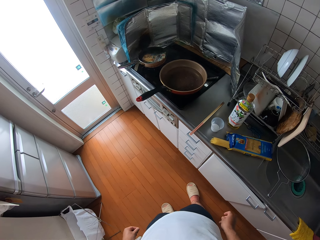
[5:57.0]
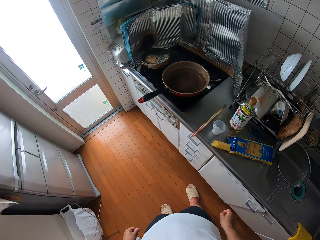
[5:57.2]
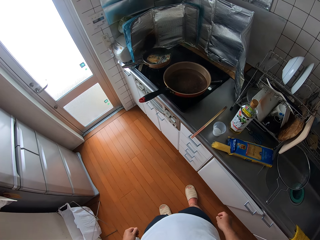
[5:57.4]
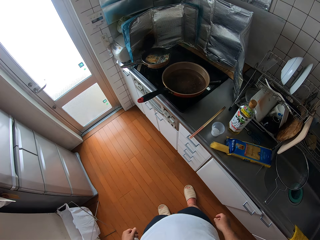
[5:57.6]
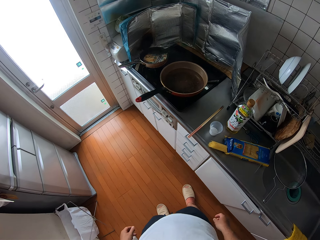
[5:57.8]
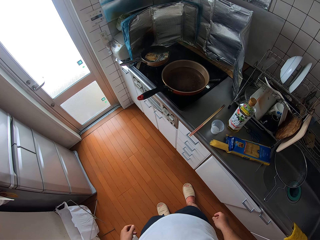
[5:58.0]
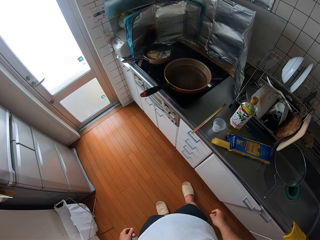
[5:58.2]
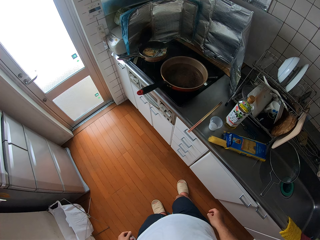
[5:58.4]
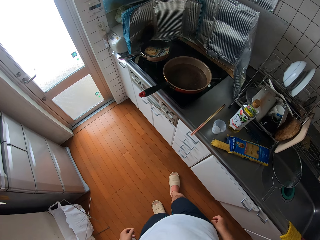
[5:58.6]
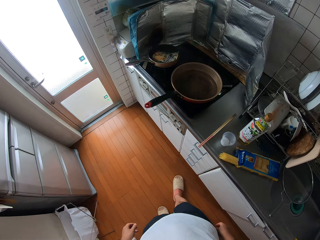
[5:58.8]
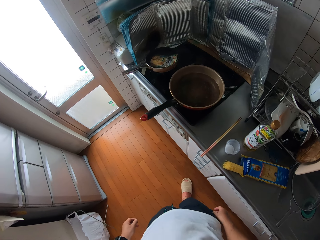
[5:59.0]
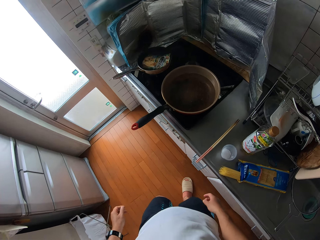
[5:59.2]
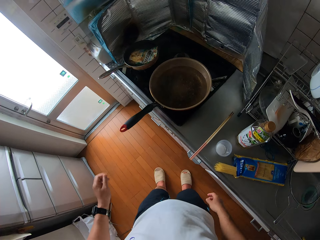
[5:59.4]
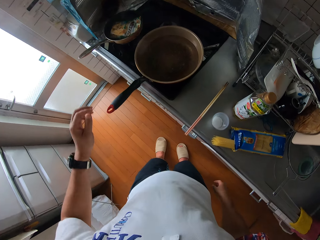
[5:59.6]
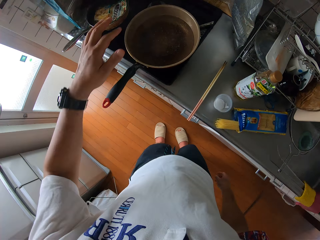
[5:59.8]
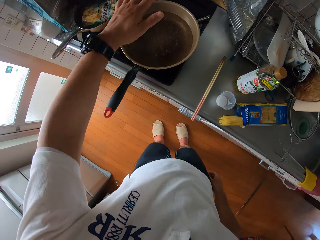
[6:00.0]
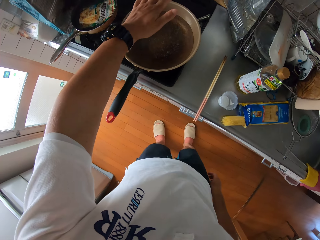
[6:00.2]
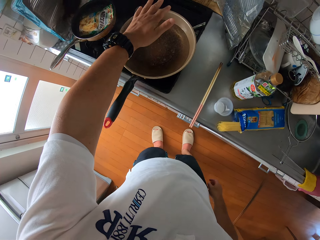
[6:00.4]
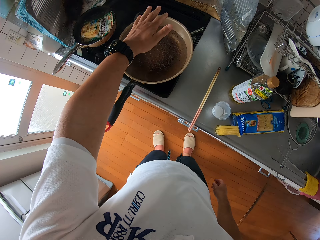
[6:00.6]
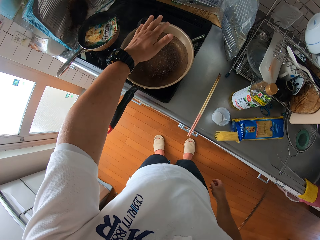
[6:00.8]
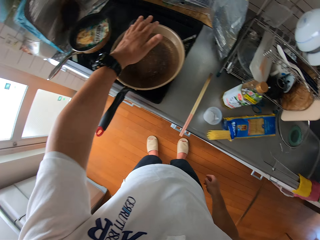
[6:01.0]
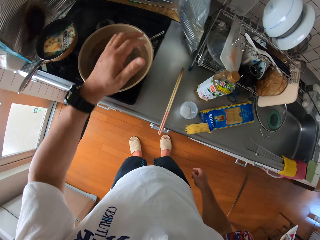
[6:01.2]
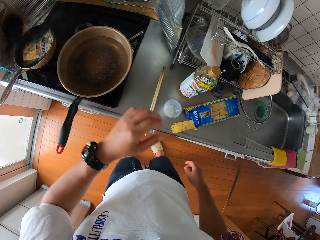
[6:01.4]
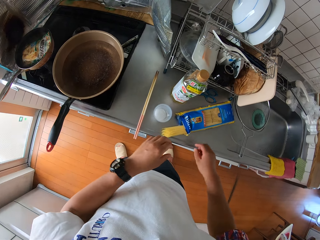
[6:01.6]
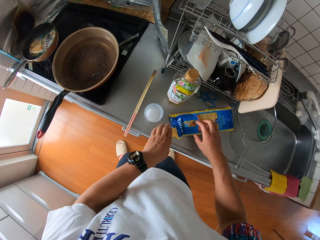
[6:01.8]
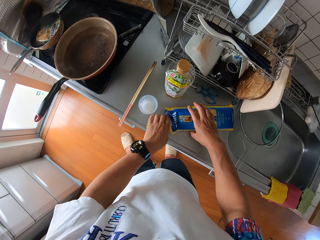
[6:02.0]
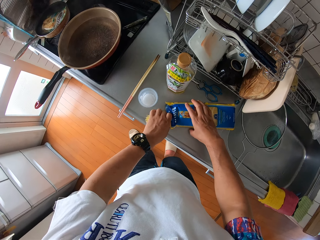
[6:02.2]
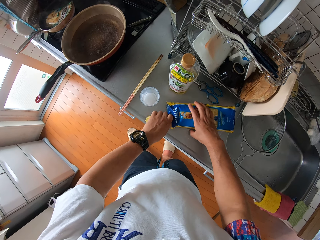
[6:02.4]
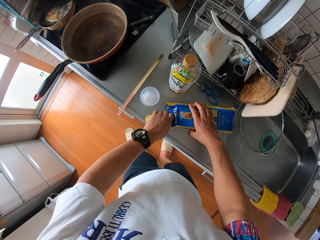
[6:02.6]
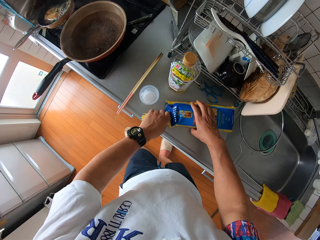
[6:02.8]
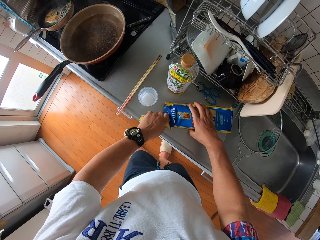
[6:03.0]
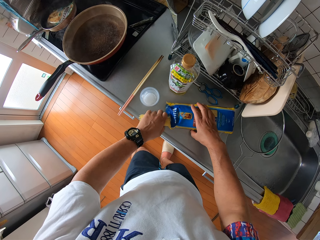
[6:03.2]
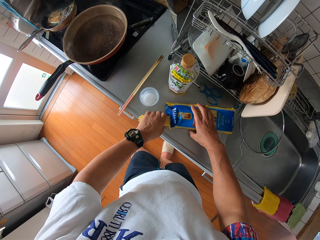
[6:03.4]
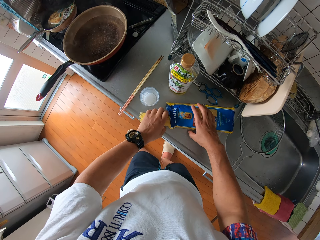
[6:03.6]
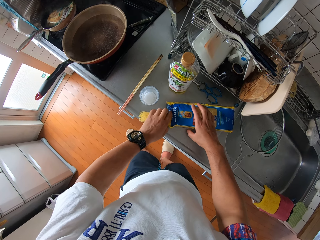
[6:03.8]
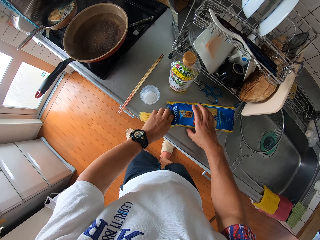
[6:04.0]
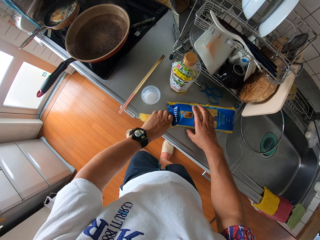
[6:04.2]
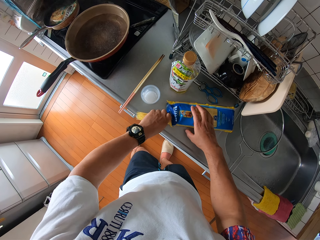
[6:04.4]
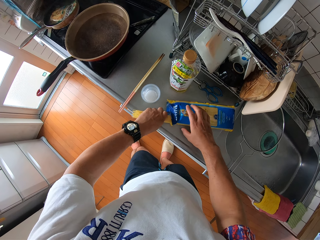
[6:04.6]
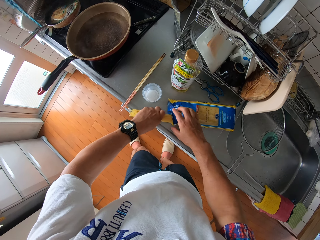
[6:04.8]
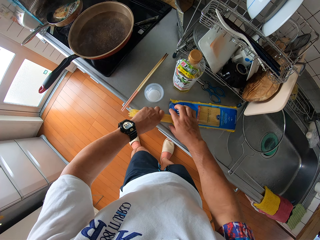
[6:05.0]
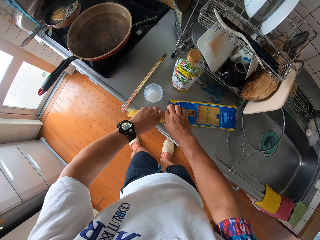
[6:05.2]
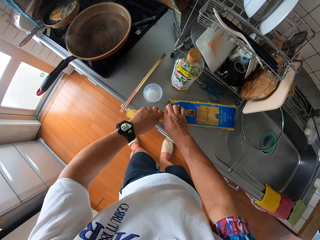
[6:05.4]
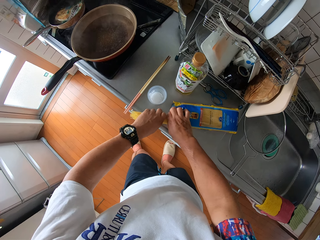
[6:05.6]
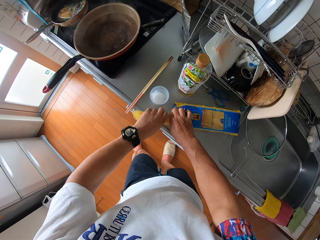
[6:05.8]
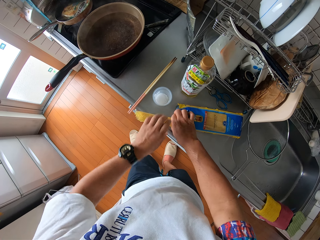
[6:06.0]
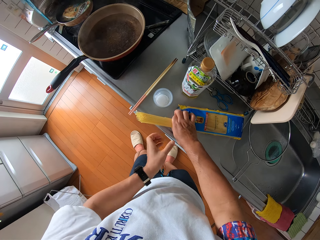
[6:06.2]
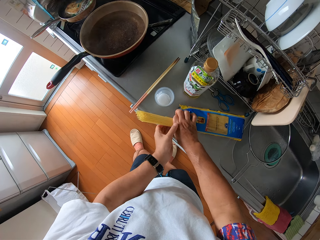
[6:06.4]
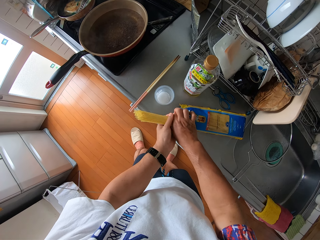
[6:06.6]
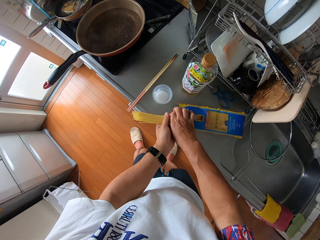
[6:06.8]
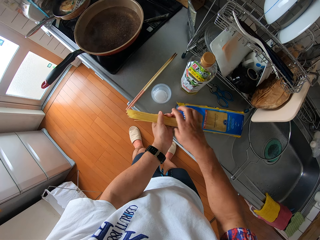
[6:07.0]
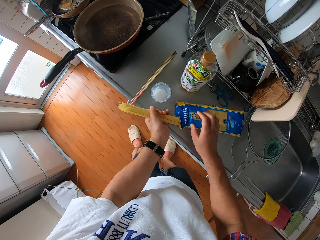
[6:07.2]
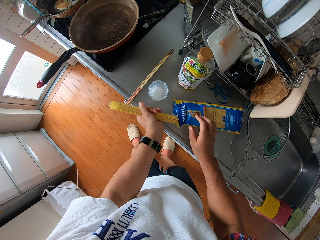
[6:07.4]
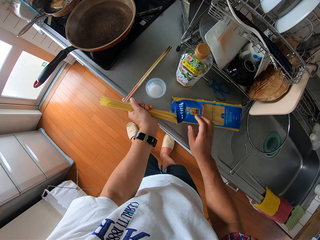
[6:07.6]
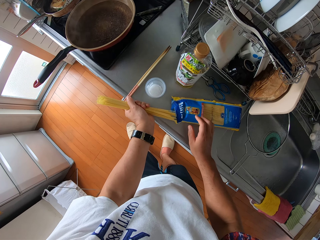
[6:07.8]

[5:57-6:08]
The camera wearer looks at the cooking pot. He places his left hand over a frying pan on the cooker. He pulls out some sticks of spaghetti from the pack with his left hand.

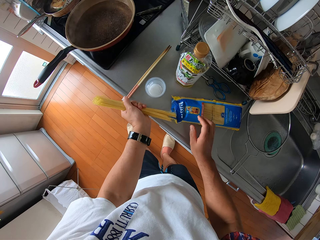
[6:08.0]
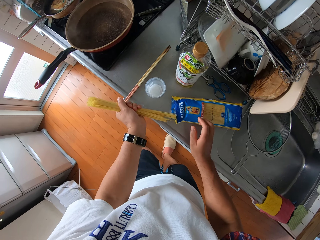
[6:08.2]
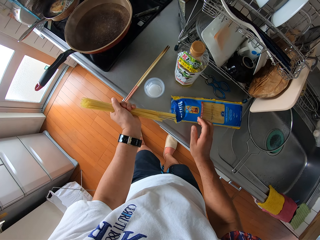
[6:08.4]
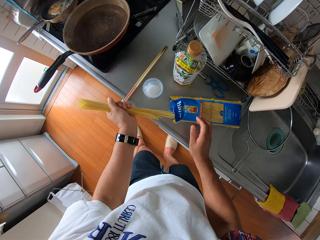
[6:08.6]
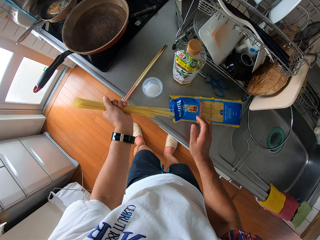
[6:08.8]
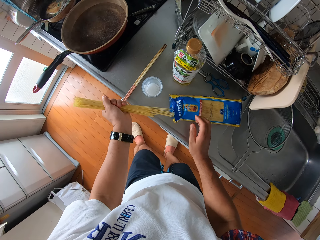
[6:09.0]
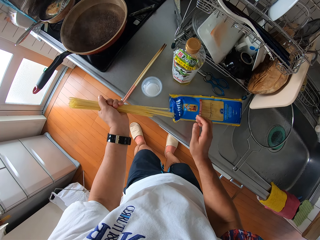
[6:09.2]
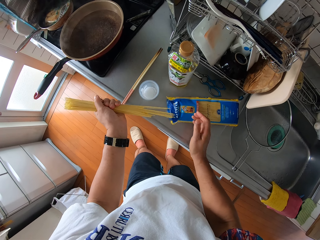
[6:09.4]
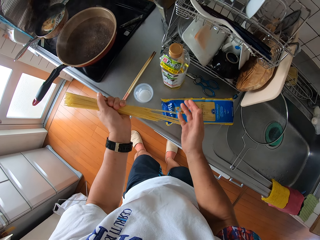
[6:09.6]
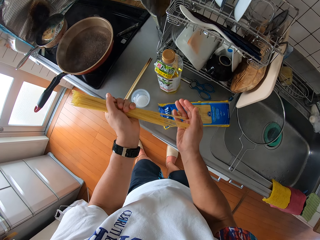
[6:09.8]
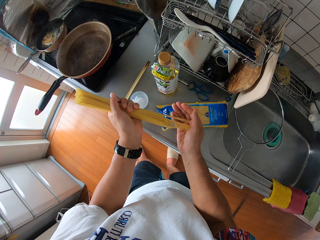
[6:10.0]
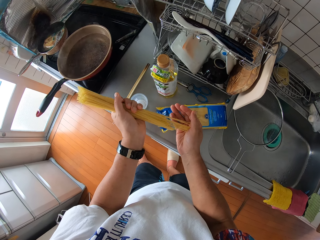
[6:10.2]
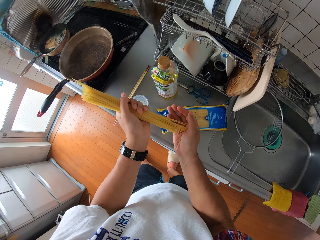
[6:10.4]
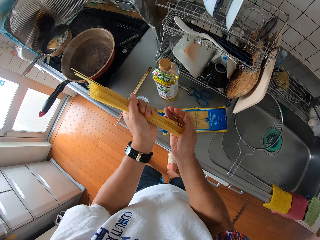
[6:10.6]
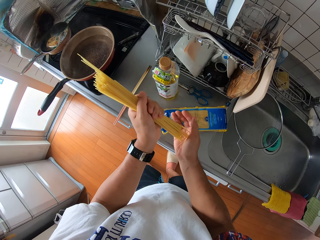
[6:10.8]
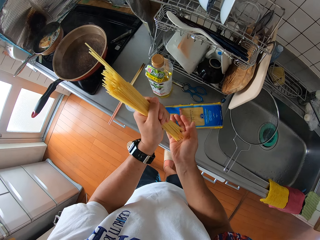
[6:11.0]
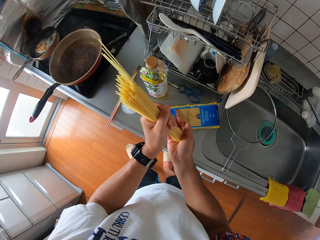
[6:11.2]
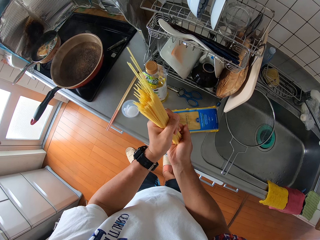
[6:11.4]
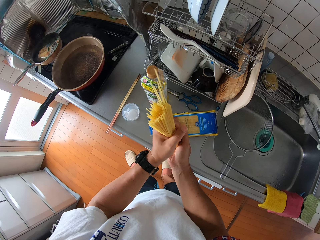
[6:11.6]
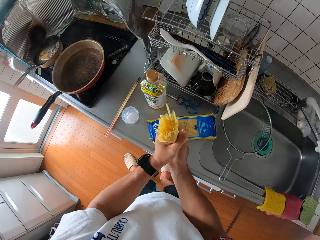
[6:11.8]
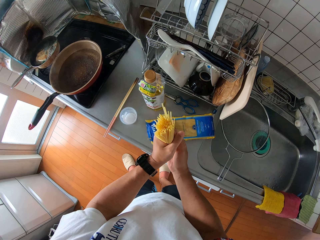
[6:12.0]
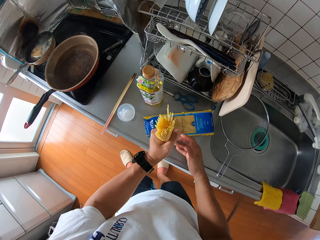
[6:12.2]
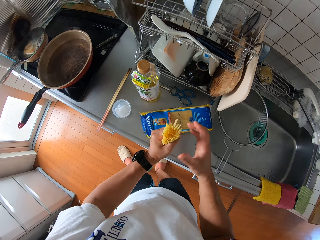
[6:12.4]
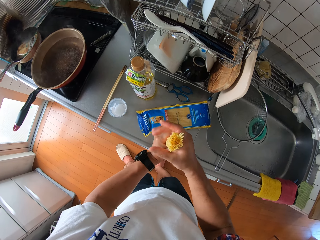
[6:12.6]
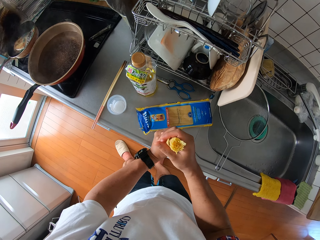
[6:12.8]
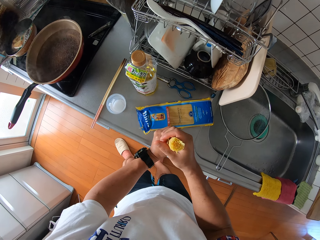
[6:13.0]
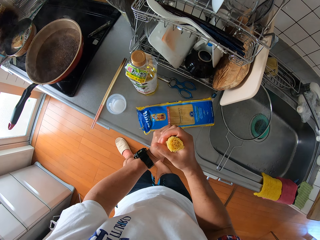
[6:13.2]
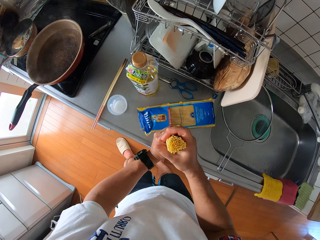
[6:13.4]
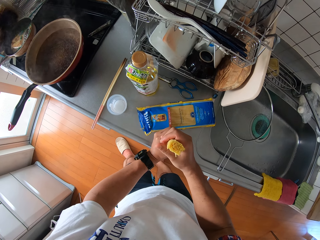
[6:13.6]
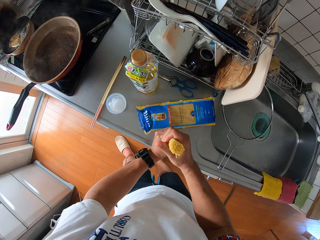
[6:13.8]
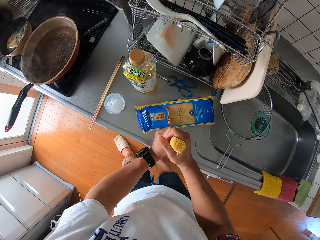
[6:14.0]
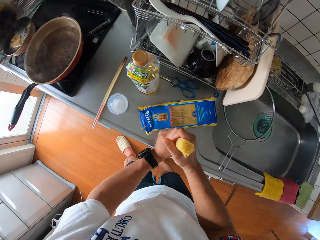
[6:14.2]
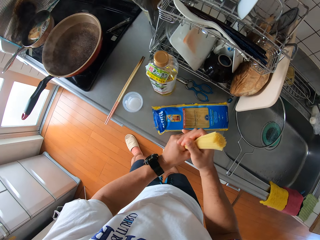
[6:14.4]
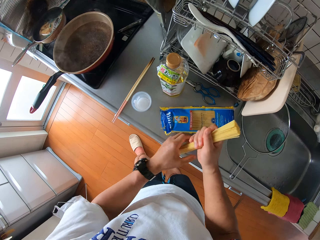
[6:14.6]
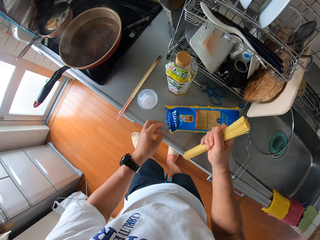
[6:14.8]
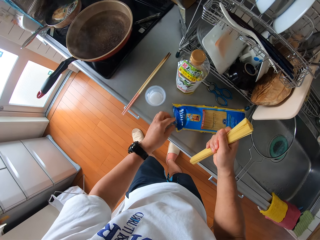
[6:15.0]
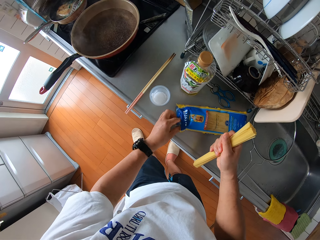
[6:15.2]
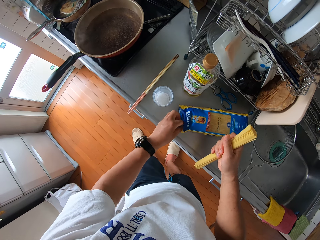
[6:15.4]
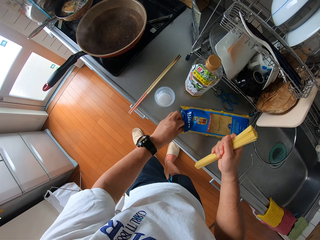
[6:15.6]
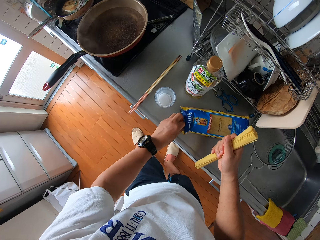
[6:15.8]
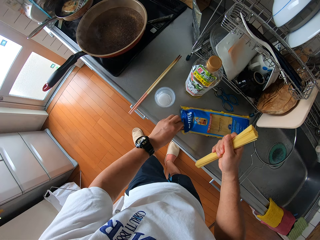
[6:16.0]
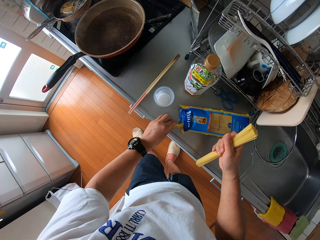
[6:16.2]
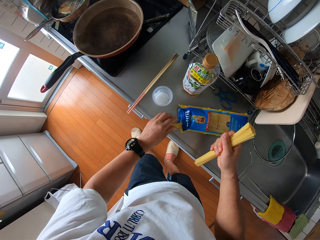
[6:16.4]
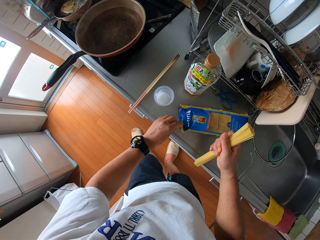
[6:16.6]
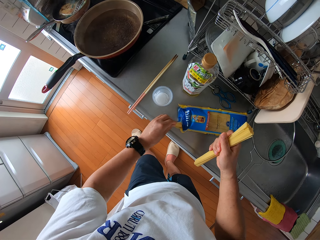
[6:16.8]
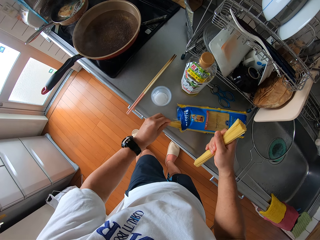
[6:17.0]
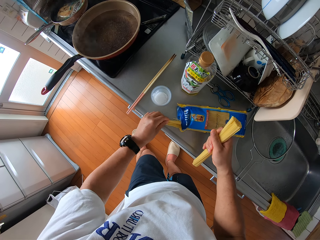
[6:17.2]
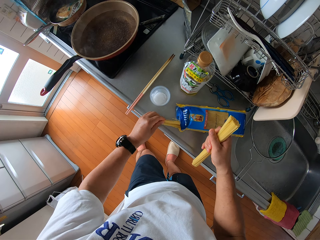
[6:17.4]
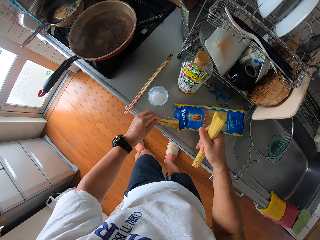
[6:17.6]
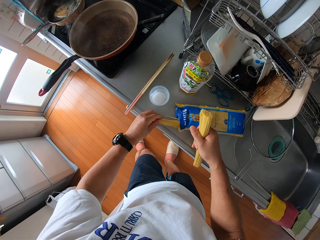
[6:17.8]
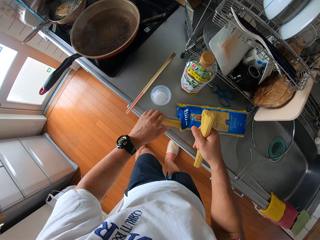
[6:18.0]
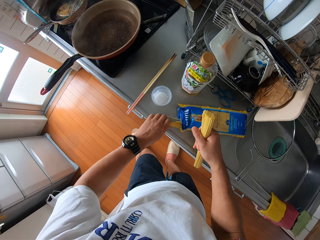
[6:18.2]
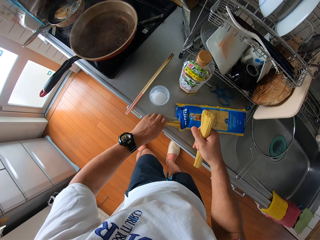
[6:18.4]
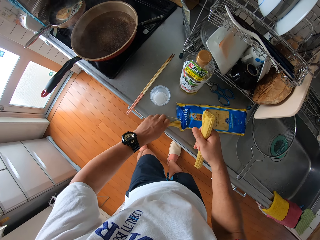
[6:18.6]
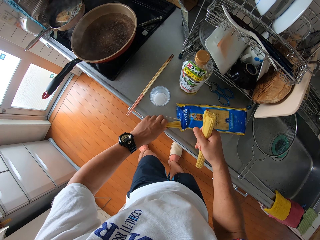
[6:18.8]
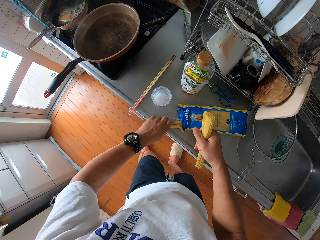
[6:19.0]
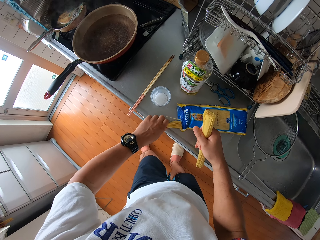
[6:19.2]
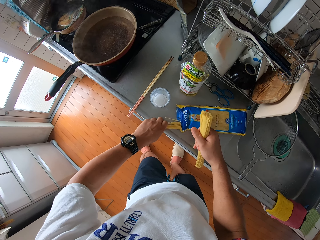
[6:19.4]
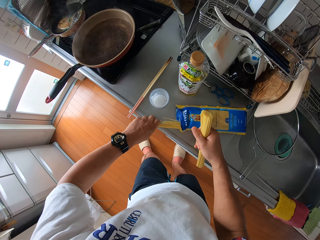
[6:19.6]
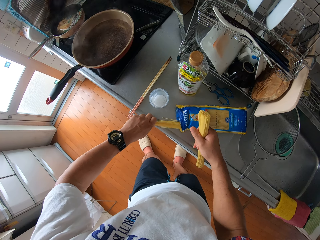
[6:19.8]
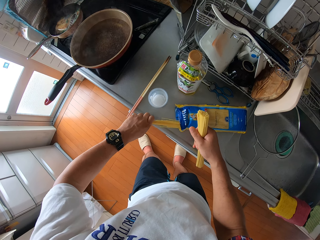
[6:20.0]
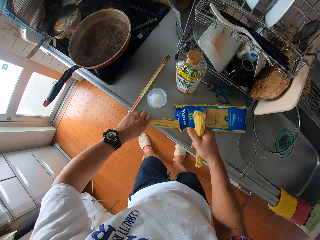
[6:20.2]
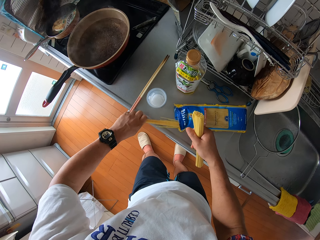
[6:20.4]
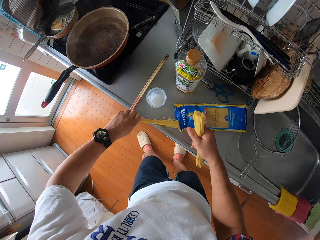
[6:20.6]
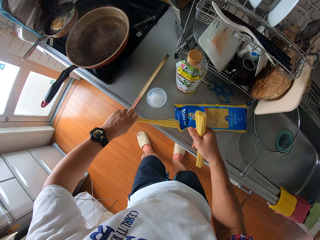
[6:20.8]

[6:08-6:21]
The camera wearer levels the sticks of the spaghetti with his right hand. He levels the sticks of the spaghetti on the table. He pulls out some sticks of spaghetti from the pack with his left hand.
